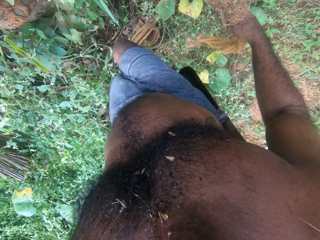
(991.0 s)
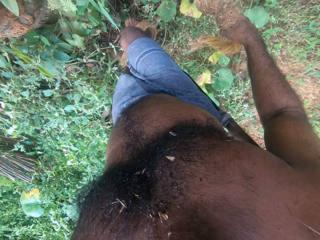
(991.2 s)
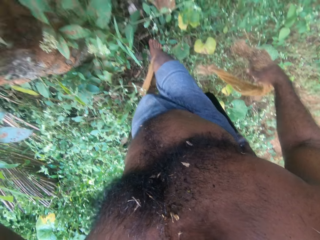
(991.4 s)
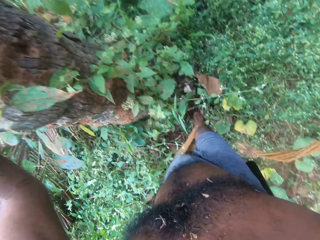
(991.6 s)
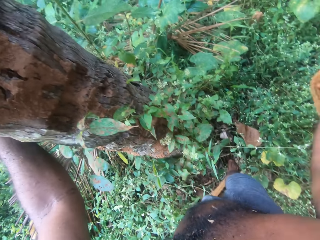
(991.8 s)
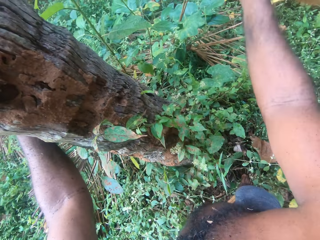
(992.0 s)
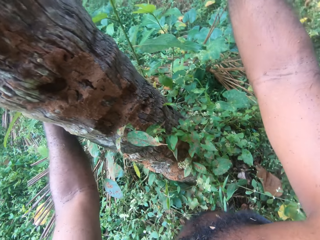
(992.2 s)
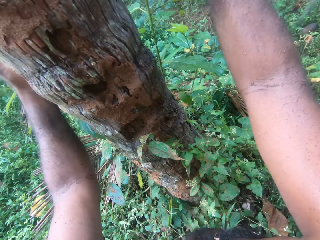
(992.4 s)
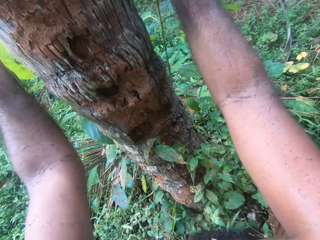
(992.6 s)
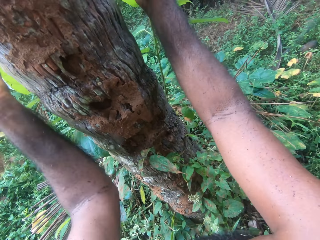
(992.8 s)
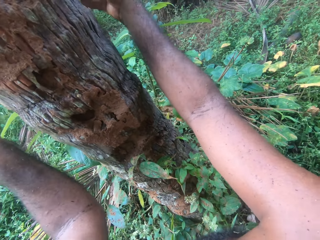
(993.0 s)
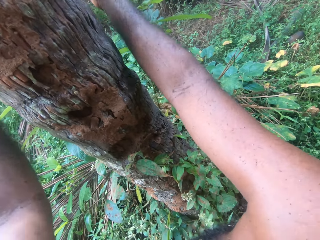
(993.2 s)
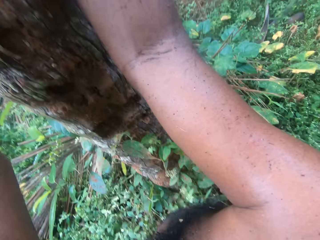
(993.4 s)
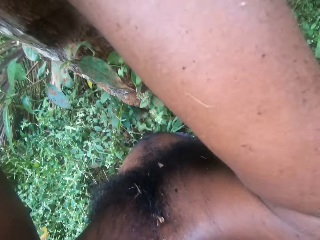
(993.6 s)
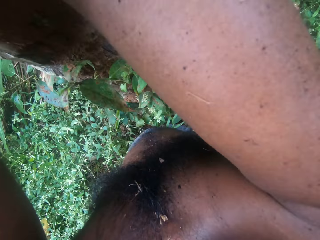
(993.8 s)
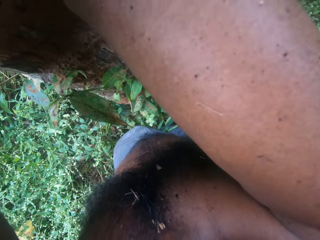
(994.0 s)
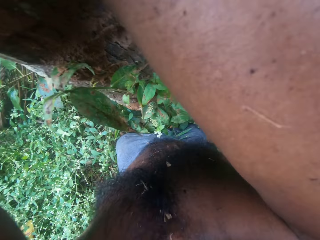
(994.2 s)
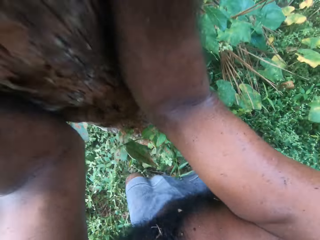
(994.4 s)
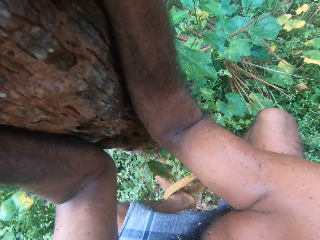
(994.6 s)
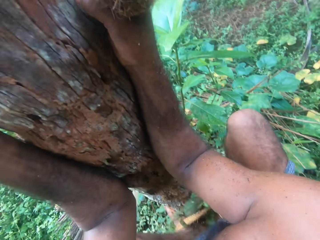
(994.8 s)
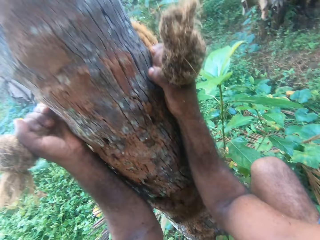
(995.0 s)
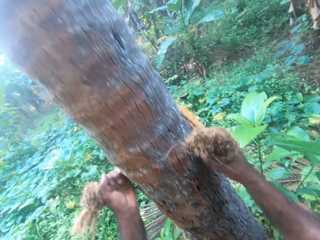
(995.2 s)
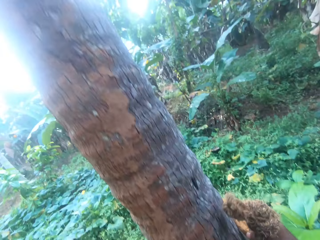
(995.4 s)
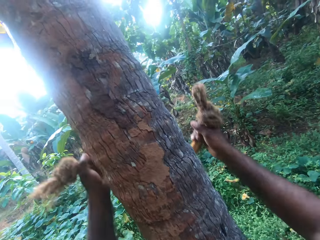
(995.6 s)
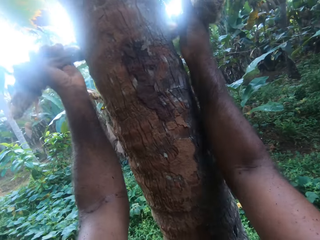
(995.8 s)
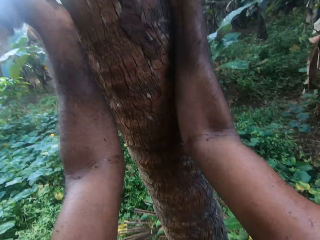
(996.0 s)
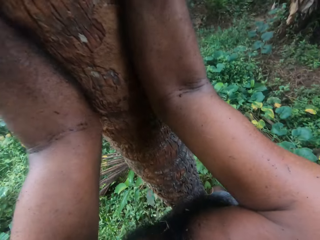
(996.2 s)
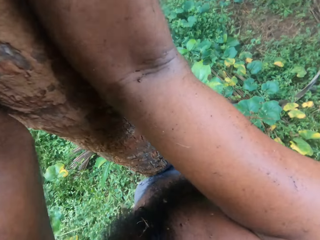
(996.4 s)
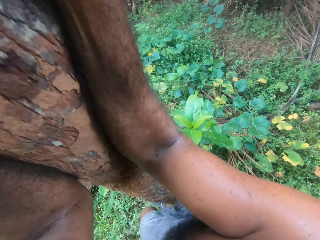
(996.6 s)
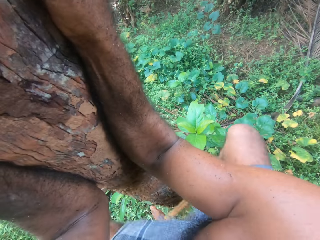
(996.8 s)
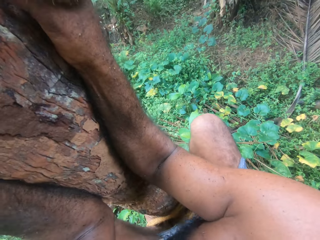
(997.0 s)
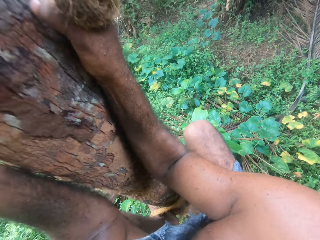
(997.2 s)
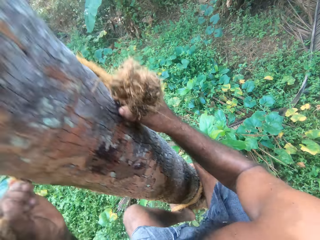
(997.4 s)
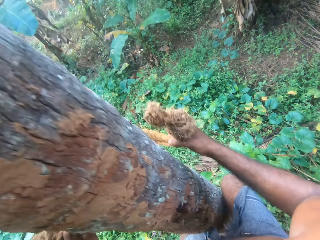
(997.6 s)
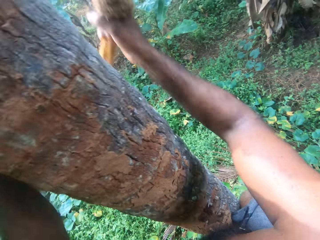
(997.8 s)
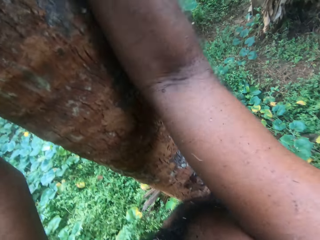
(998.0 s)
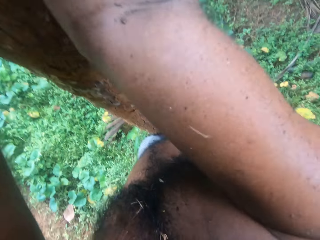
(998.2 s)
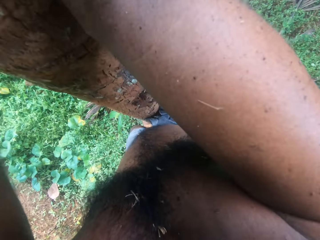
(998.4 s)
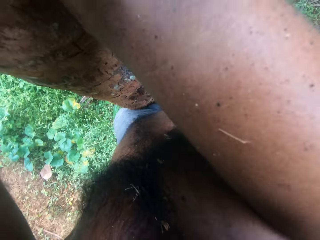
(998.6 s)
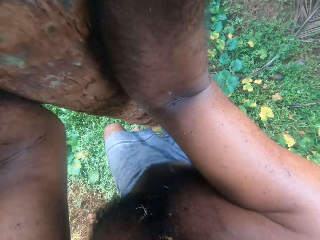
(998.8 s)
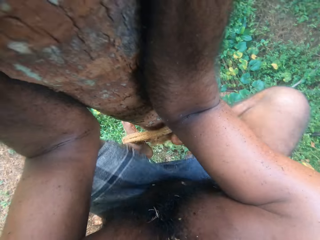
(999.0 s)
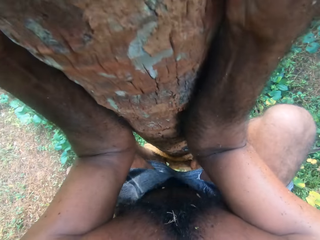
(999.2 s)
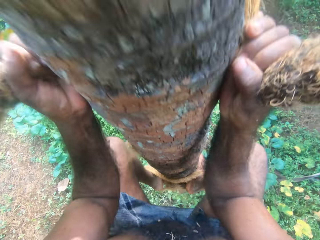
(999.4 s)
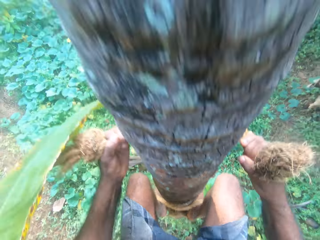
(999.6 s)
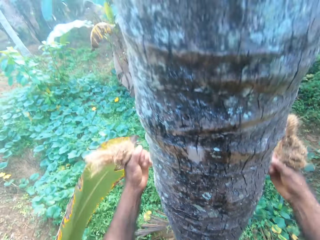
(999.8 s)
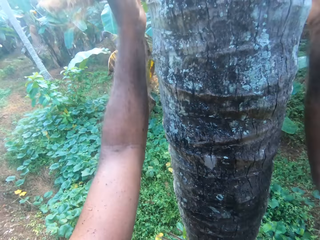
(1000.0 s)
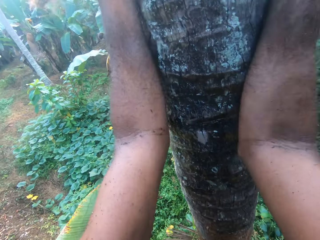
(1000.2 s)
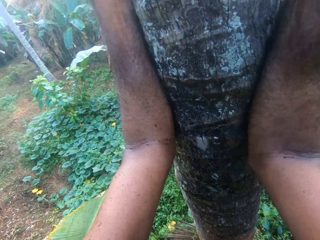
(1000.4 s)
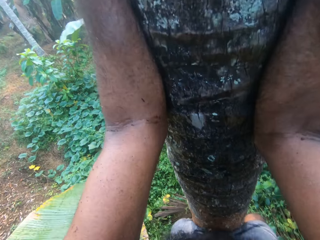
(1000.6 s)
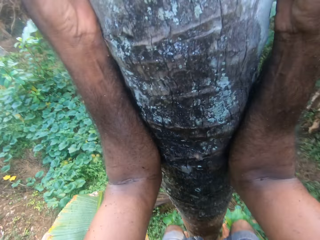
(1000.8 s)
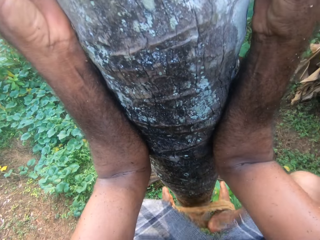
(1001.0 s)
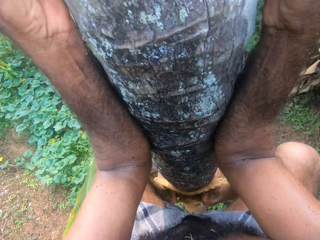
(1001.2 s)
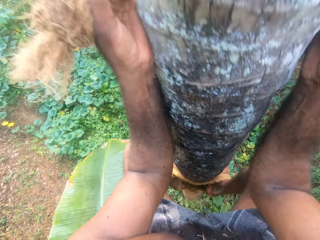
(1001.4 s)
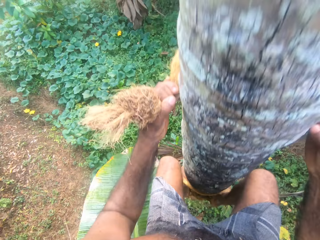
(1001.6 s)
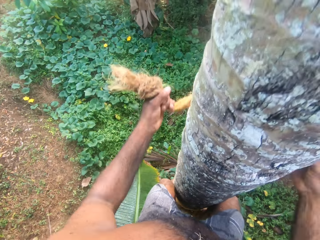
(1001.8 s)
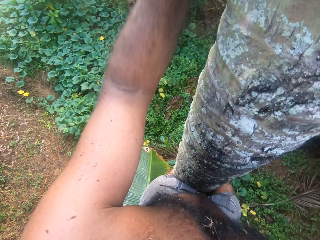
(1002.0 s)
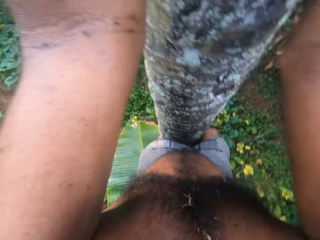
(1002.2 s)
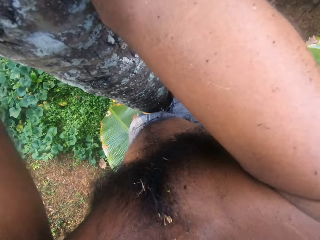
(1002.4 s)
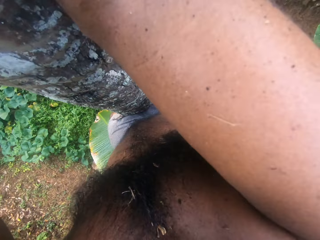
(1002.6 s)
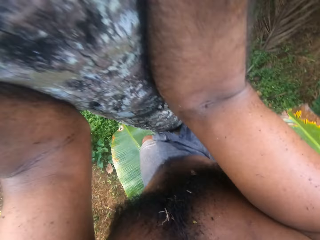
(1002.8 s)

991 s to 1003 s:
The camera wearer climbs on a coconut tree. They hold the tree. They jump on the tree.

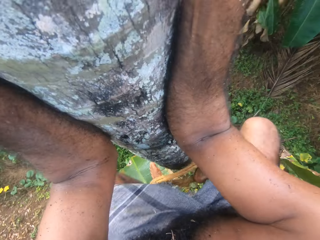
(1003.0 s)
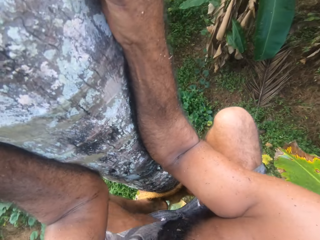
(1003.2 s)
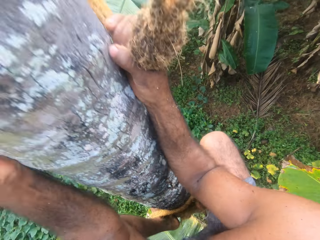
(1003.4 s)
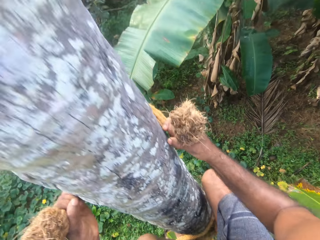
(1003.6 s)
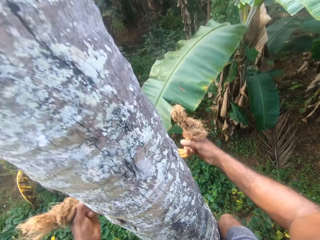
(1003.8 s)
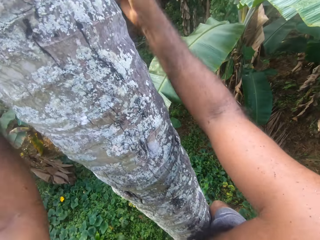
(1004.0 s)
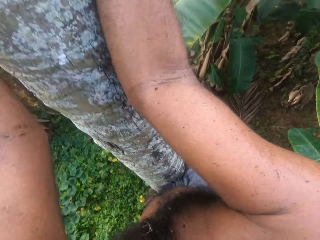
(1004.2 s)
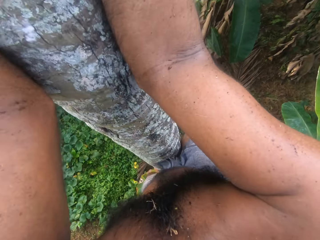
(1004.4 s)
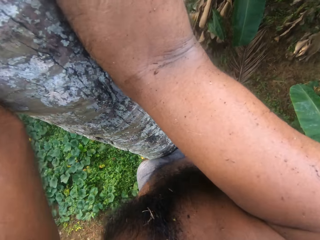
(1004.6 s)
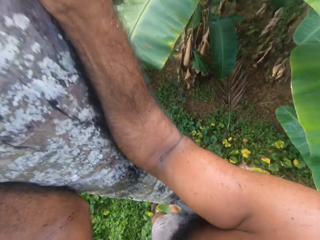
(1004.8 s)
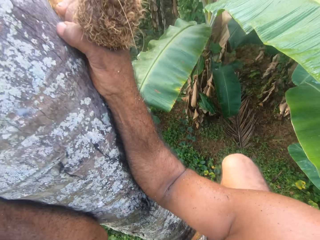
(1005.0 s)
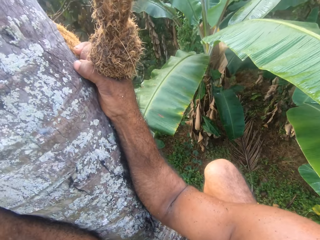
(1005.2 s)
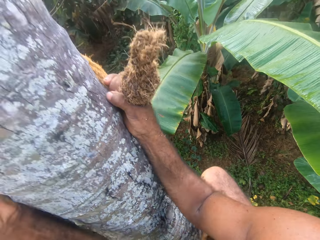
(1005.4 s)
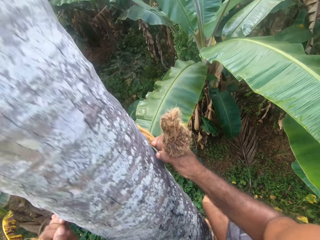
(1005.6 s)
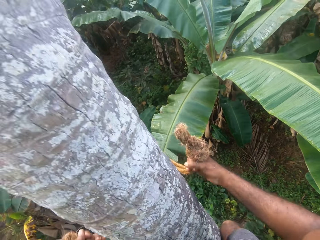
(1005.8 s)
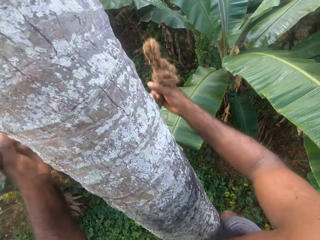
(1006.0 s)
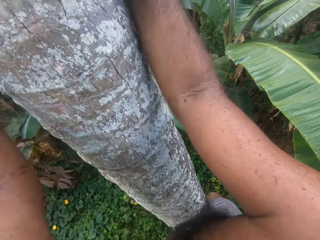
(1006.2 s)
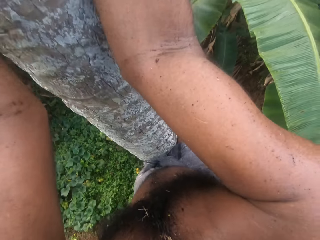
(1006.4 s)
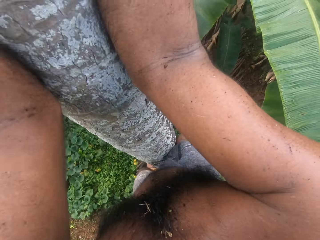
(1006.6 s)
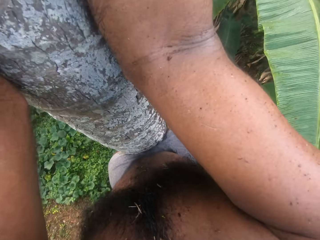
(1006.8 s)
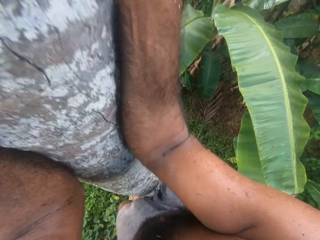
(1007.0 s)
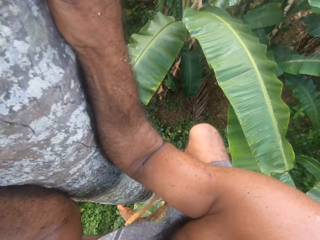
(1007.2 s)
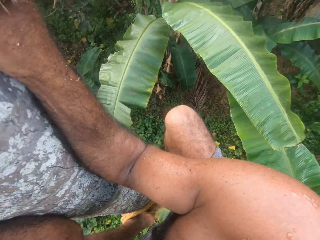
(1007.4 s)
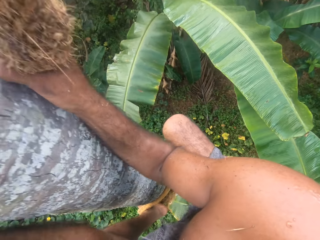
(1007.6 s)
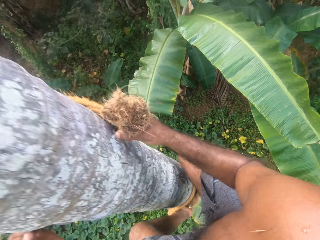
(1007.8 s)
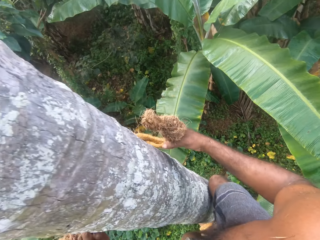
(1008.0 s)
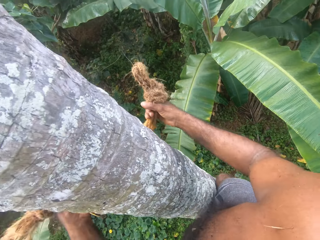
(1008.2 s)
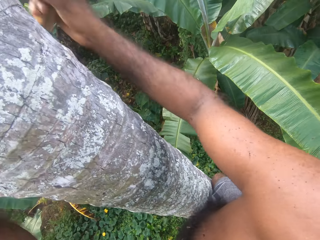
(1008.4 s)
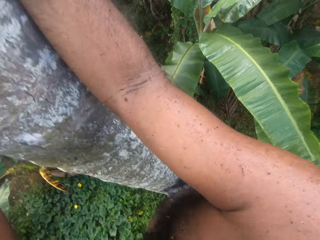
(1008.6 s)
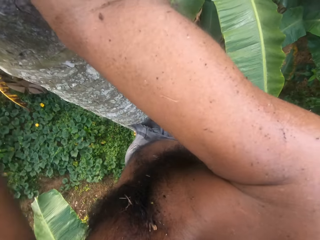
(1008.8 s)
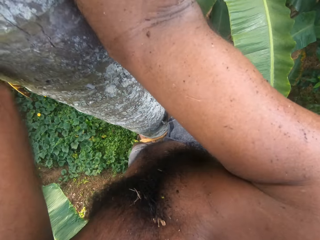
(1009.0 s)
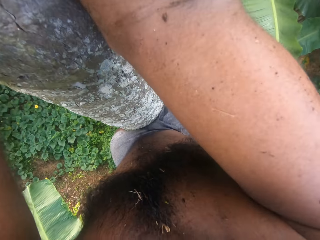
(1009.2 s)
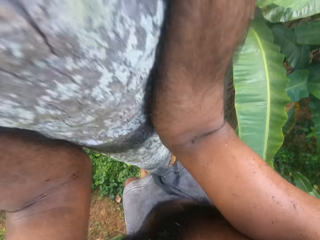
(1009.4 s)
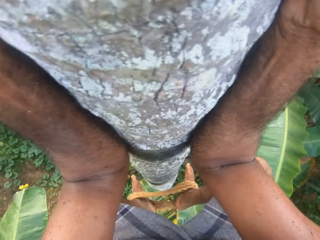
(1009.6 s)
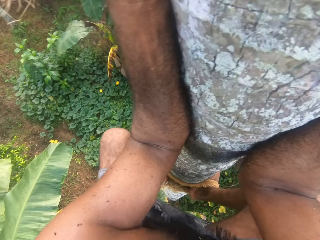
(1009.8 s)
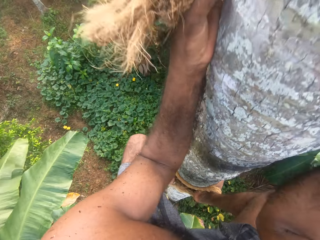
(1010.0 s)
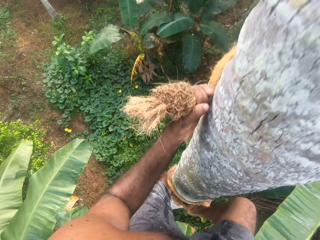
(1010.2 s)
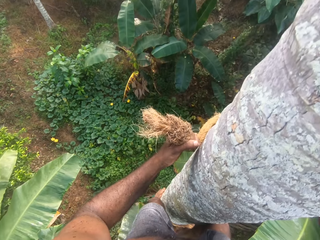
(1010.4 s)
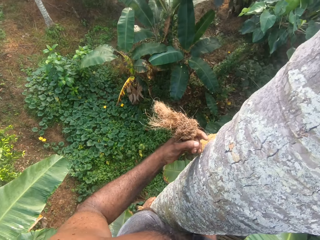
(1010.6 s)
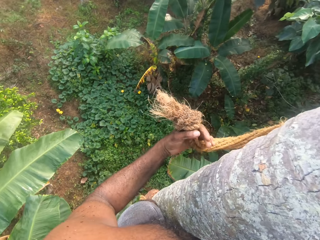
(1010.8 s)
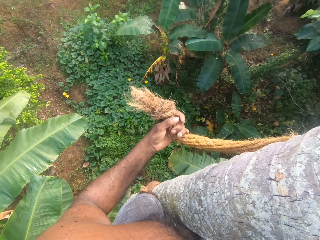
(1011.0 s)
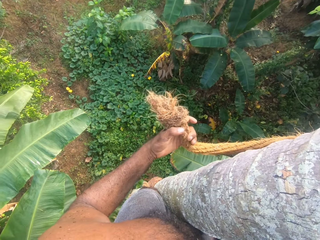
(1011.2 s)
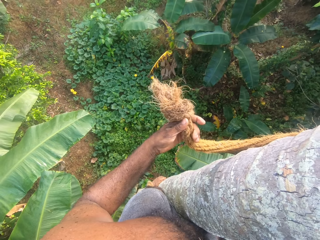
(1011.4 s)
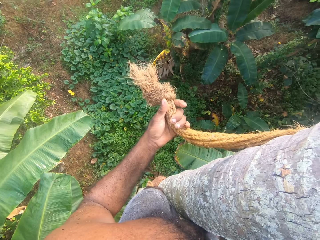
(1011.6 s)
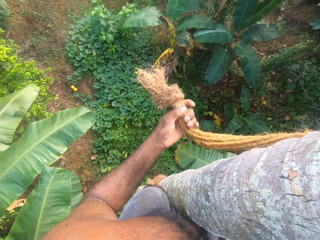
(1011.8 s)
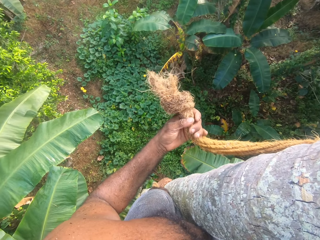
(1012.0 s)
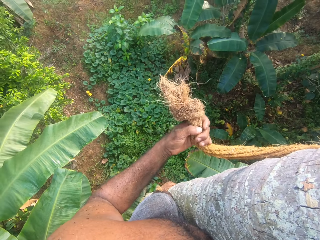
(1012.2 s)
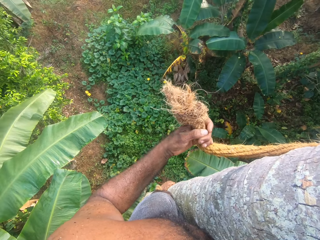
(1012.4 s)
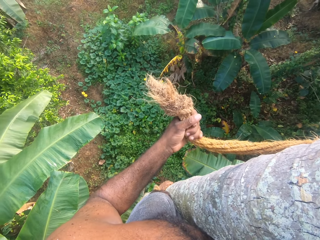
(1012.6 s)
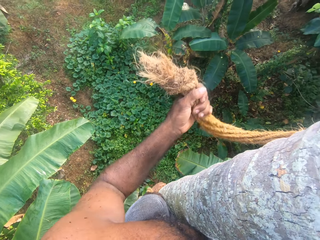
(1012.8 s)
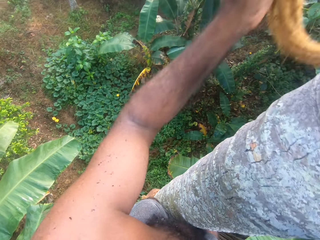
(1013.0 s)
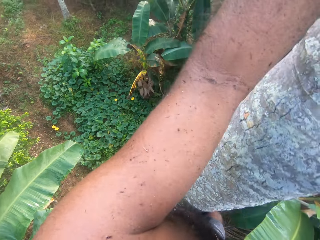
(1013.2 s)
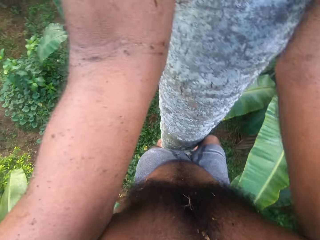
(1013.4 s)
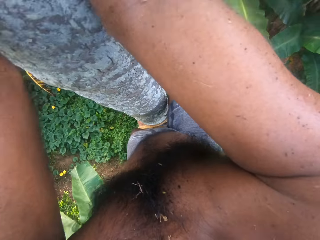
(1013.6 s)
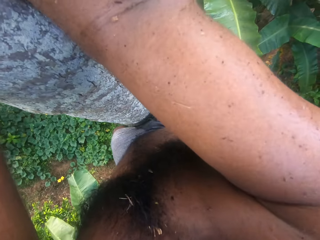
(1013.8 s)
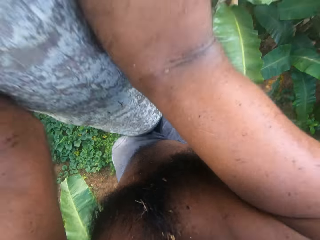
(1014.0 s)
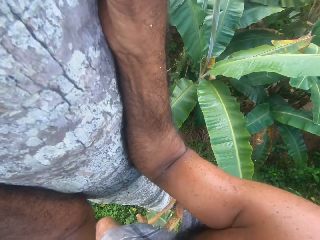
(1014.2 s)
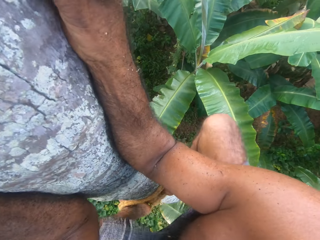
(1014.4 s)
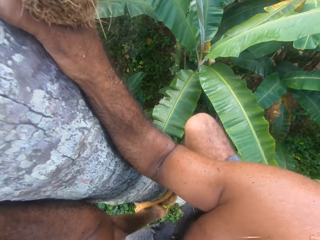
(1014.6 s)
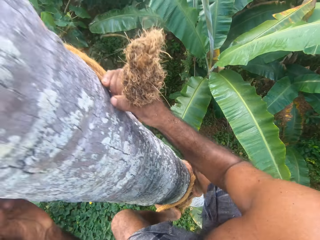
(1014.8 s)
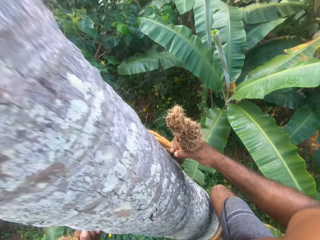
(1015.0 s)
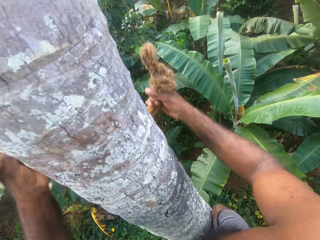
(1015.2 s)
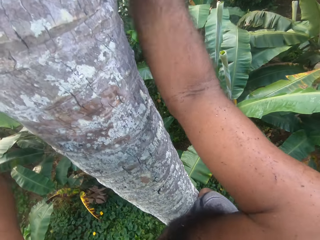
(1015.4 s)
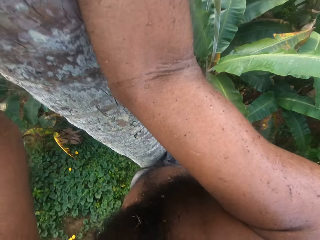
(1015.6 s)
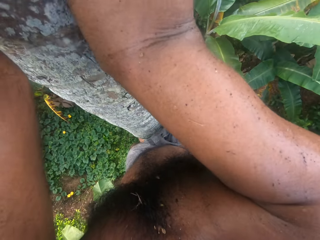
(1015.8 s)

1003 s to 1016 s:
The camera wearer looks aside. He adjusts the rope on his hands. He climbs on the coconut tree.
